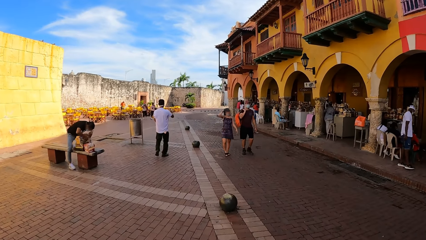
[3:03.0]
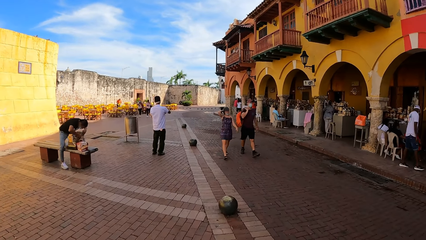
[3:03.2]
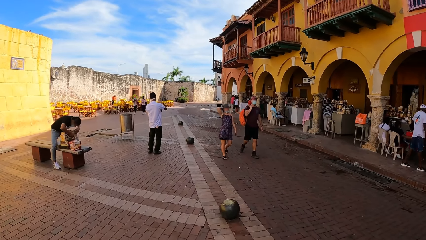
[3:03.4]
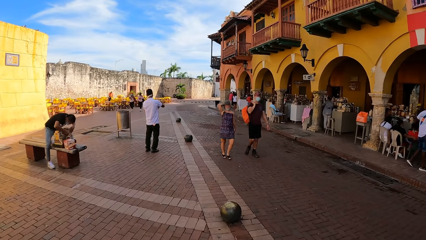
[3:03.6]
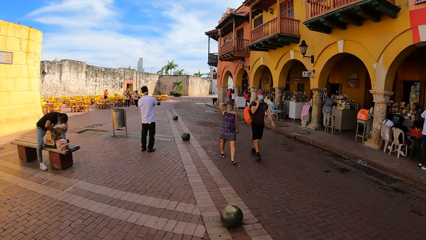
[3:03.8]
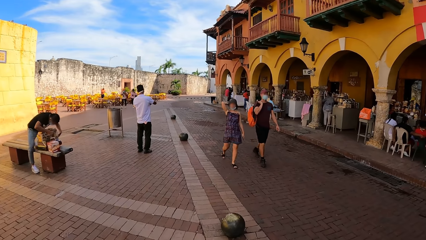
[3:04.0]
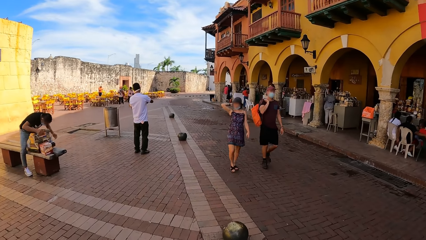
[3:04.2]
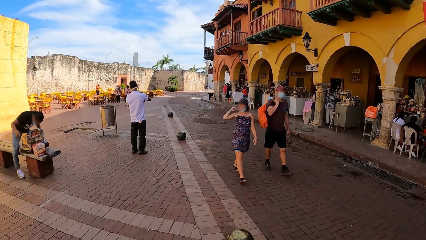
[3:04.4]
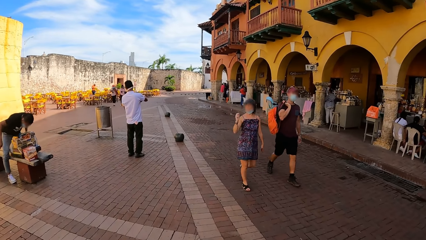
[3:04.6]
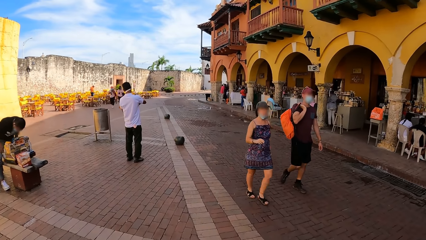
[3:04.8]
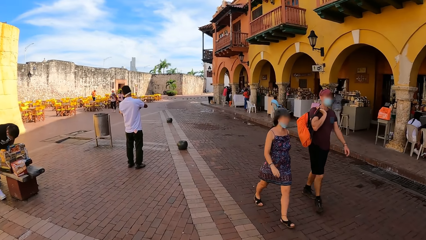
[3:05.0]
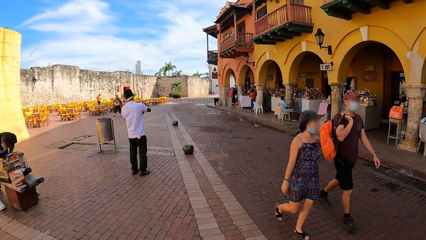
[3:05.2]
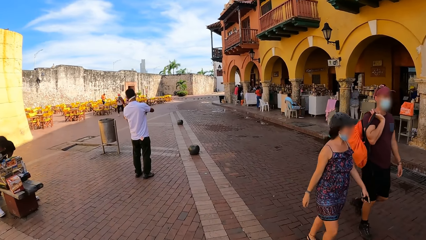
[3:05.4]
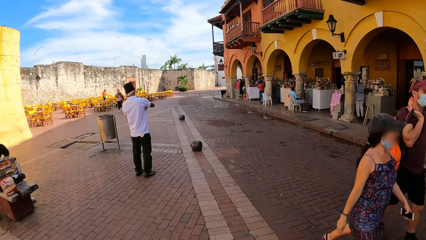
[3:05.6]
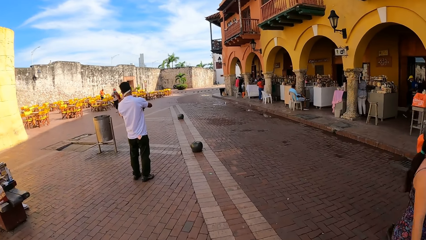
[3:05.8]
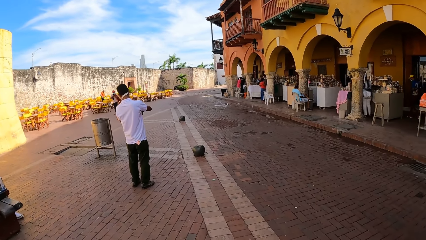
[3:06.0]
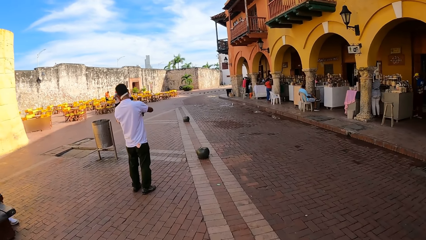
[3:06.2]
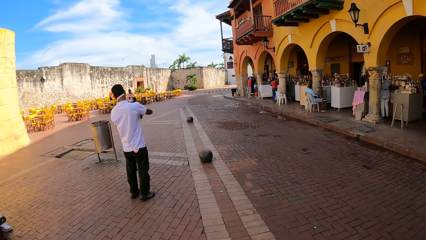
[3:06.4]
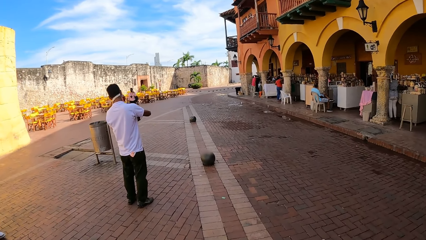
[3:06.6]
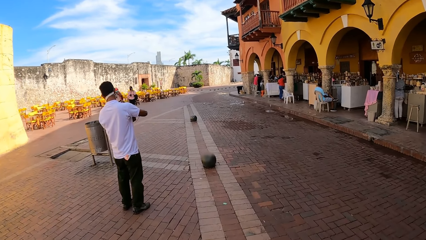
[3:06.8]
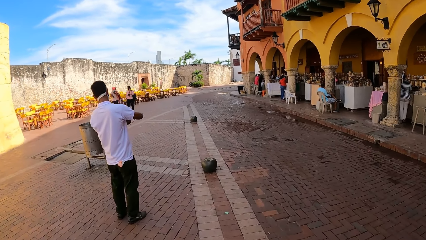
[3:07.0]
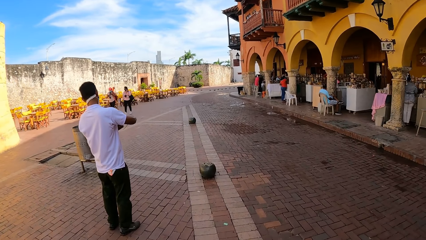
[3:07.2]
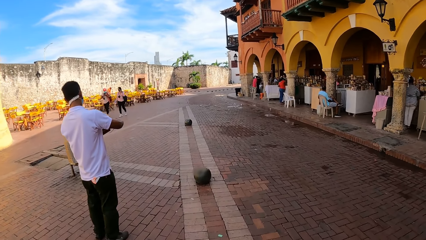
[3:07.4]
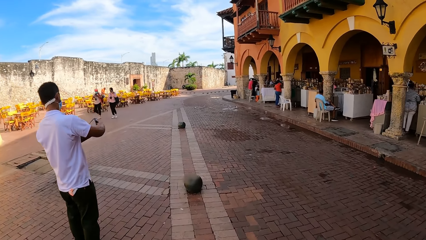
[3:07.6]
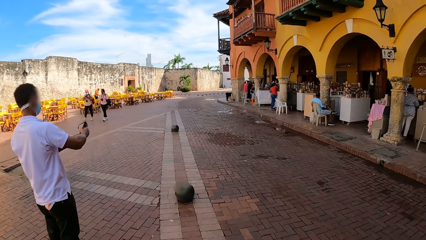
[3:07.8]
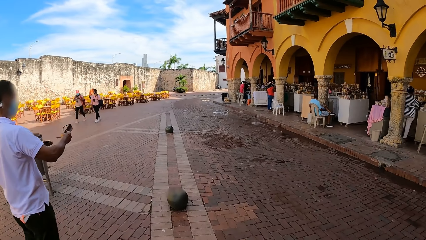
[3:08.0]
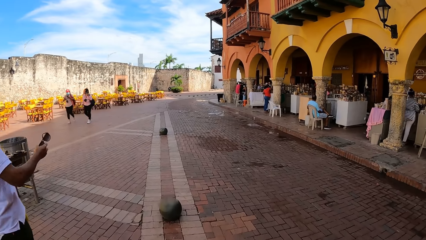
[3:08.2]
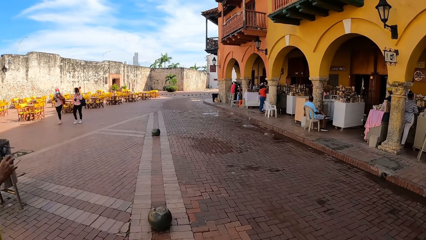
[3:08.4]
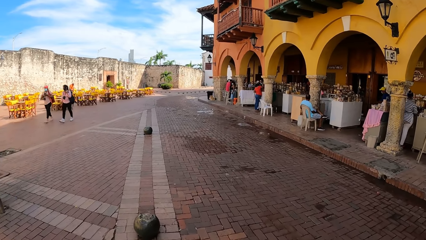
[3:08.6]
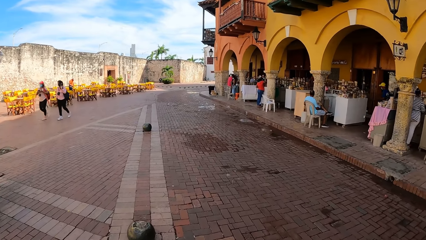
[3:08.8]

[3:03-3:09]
A woman touches the back of her head with her right hand. A man walks alongside the woman. The woman walks past the camera wearer.

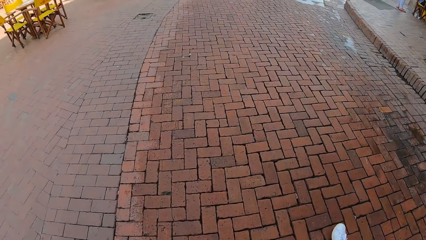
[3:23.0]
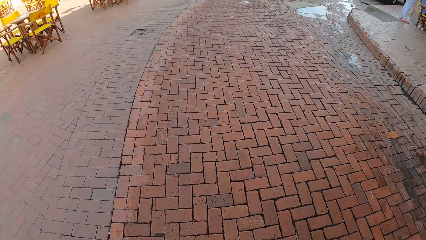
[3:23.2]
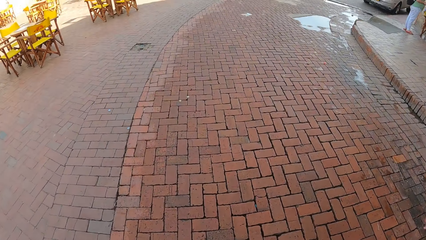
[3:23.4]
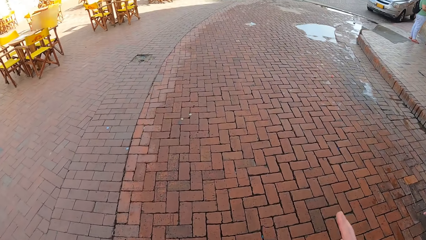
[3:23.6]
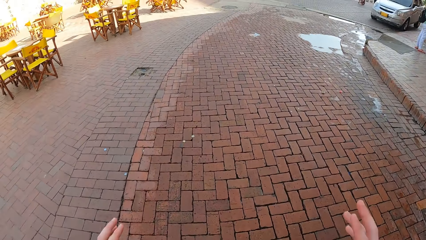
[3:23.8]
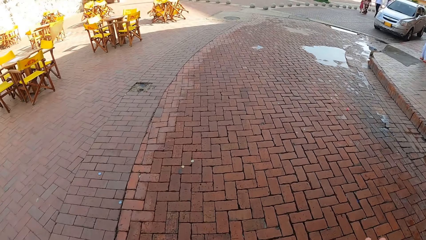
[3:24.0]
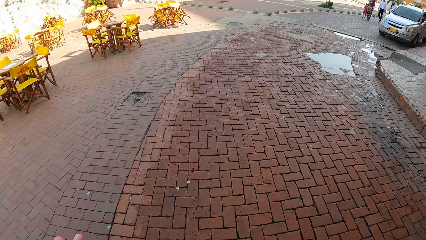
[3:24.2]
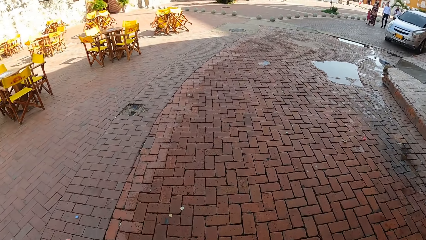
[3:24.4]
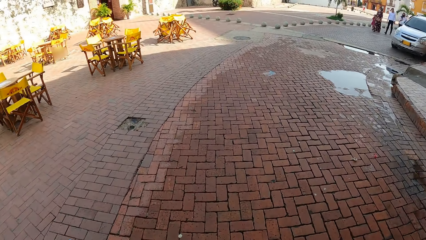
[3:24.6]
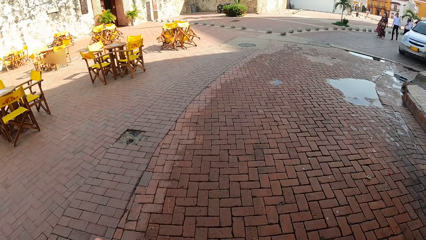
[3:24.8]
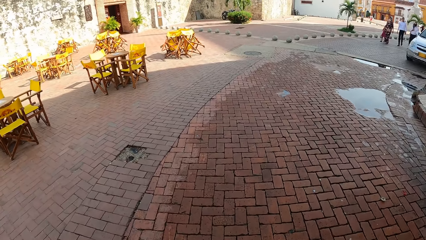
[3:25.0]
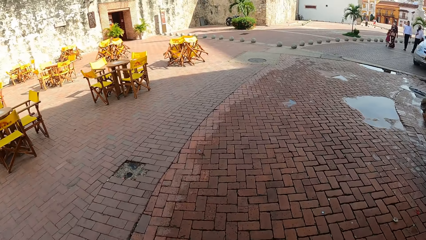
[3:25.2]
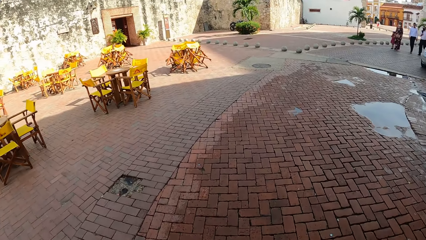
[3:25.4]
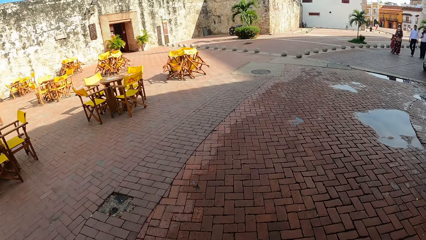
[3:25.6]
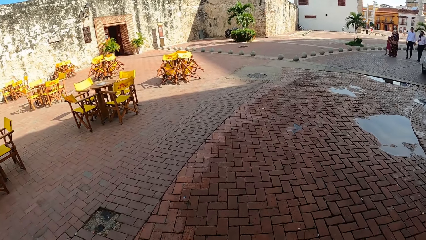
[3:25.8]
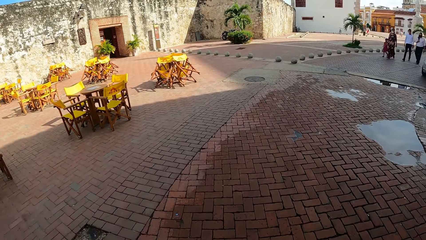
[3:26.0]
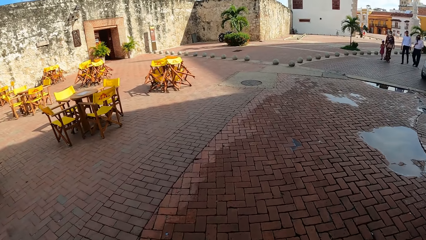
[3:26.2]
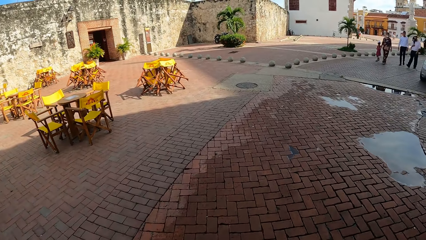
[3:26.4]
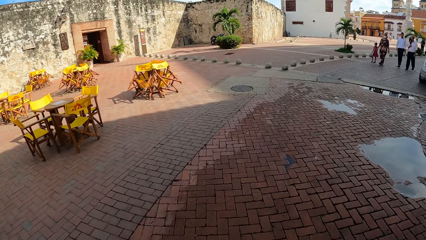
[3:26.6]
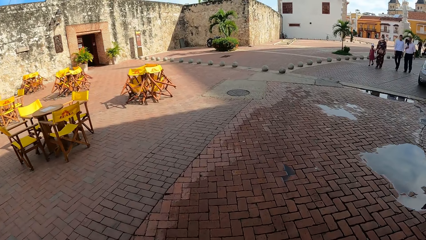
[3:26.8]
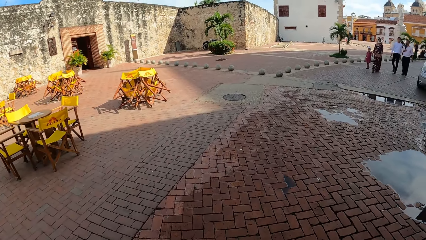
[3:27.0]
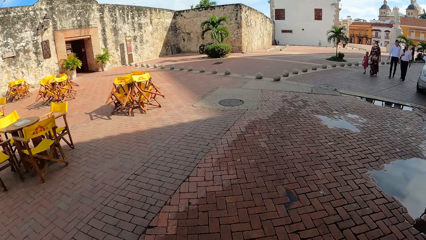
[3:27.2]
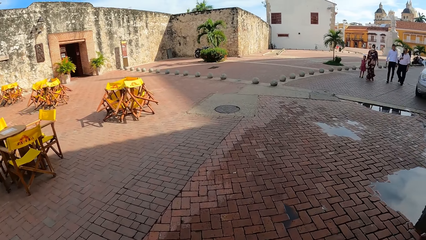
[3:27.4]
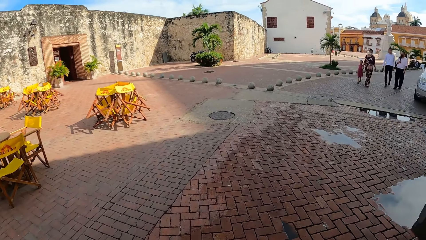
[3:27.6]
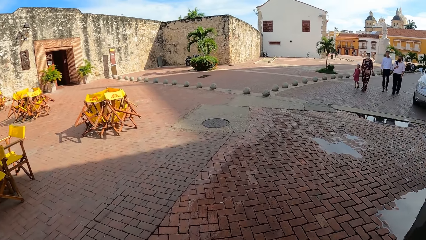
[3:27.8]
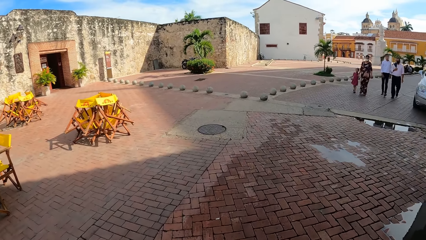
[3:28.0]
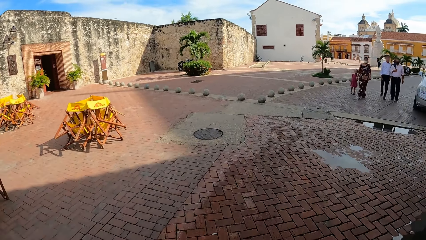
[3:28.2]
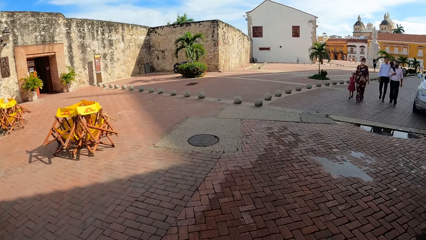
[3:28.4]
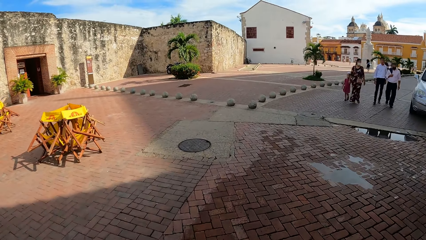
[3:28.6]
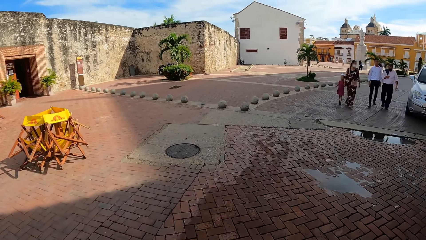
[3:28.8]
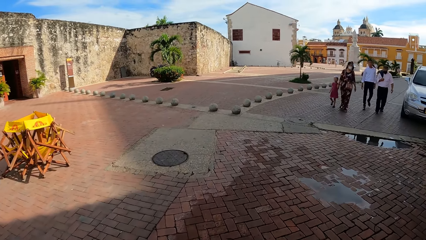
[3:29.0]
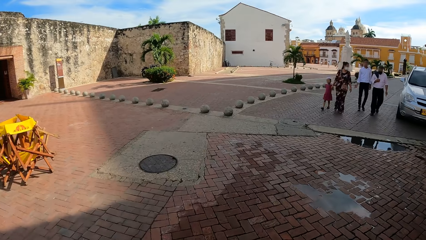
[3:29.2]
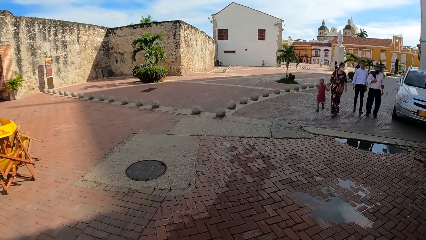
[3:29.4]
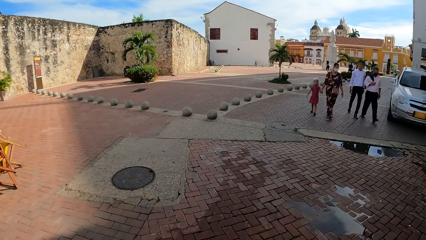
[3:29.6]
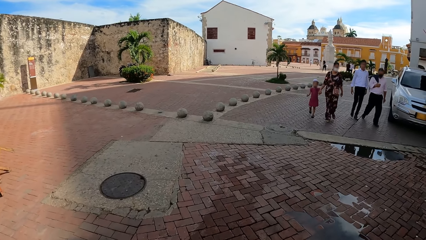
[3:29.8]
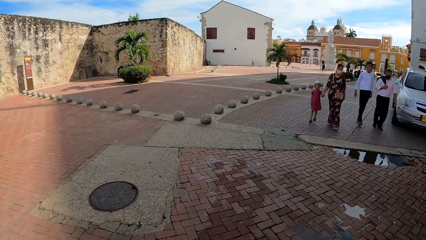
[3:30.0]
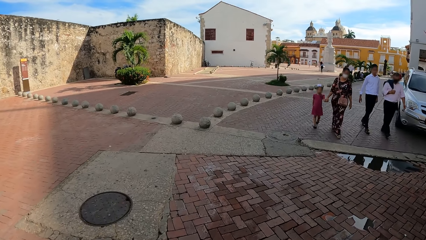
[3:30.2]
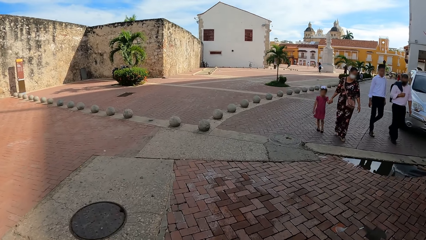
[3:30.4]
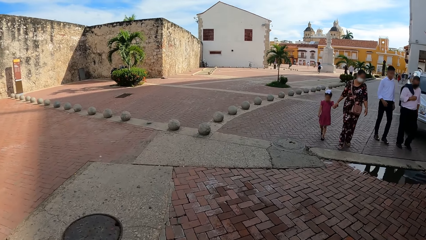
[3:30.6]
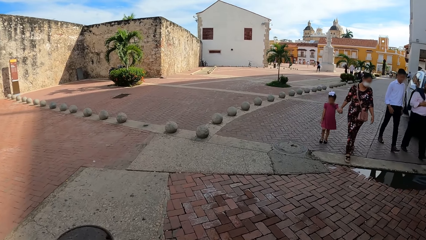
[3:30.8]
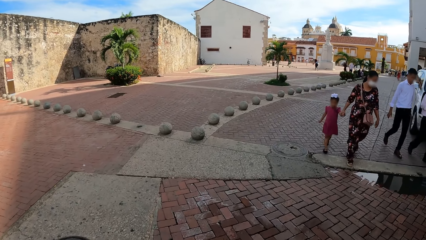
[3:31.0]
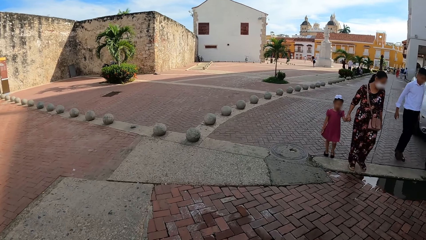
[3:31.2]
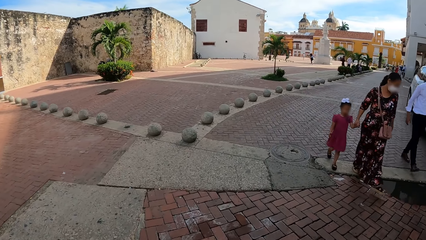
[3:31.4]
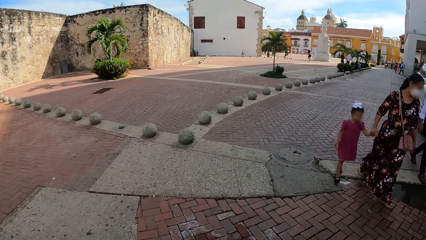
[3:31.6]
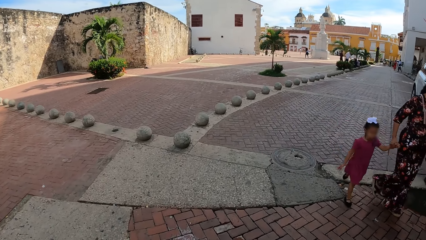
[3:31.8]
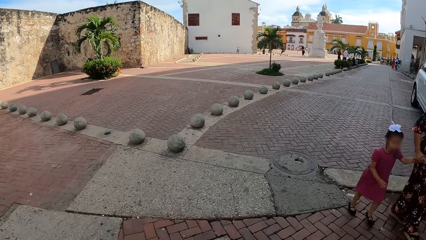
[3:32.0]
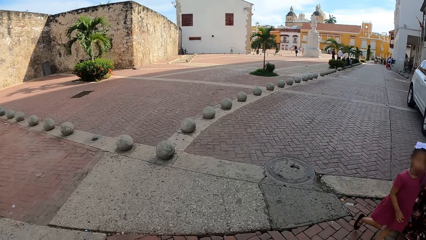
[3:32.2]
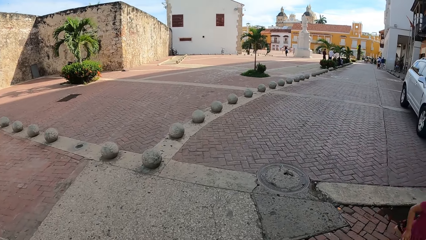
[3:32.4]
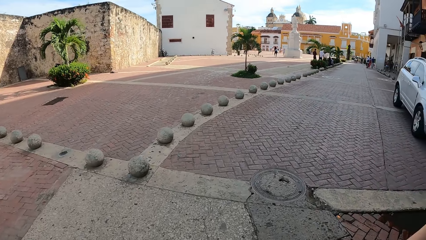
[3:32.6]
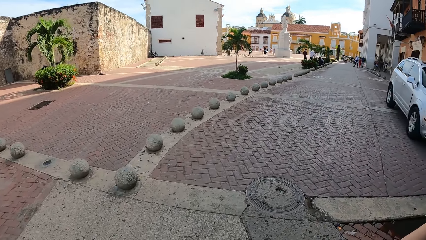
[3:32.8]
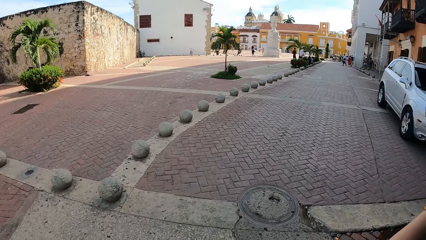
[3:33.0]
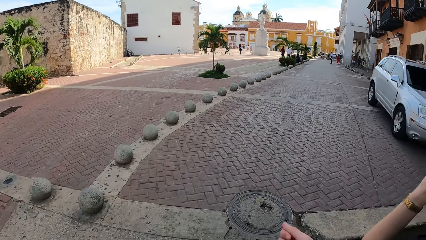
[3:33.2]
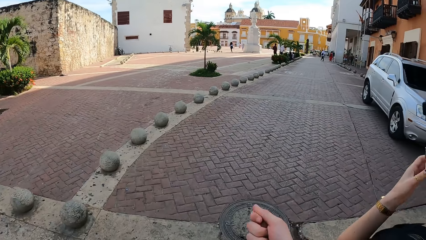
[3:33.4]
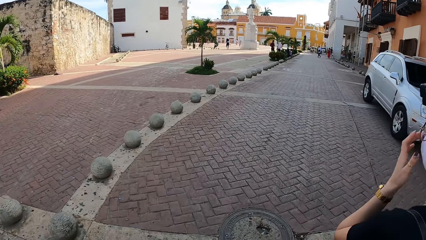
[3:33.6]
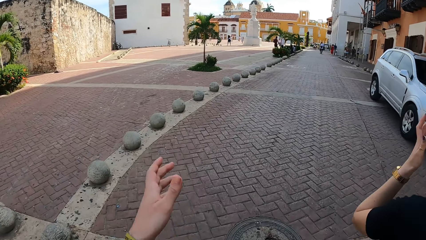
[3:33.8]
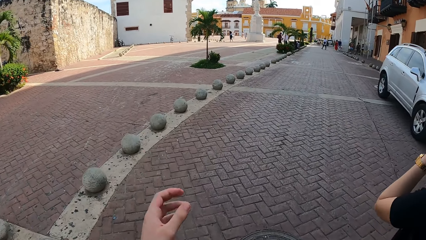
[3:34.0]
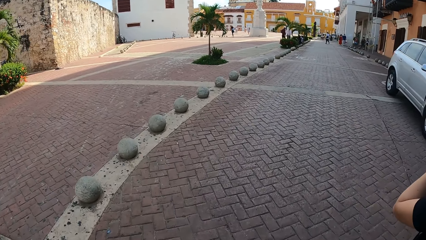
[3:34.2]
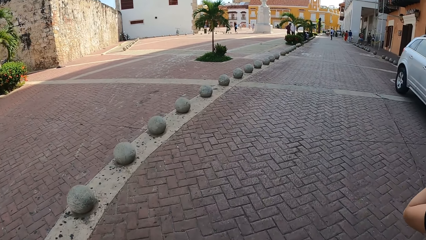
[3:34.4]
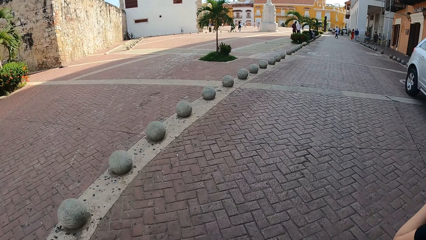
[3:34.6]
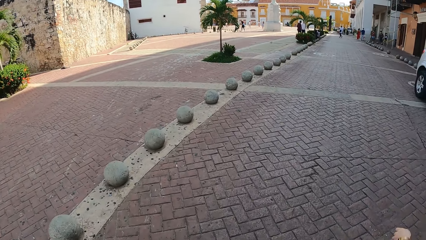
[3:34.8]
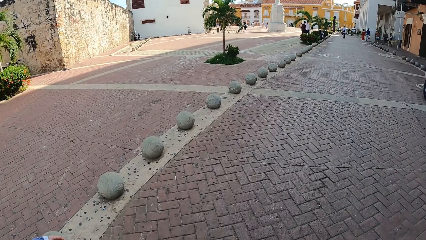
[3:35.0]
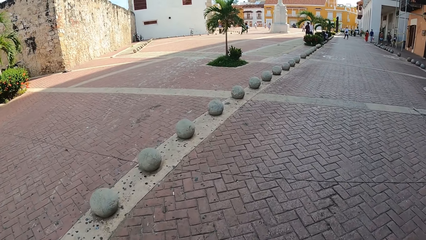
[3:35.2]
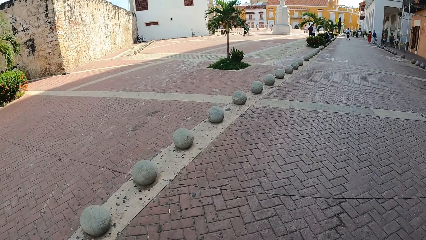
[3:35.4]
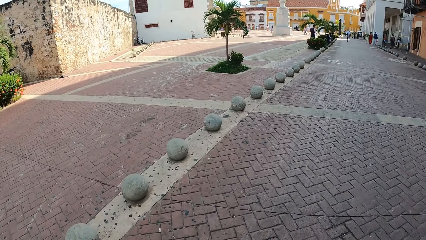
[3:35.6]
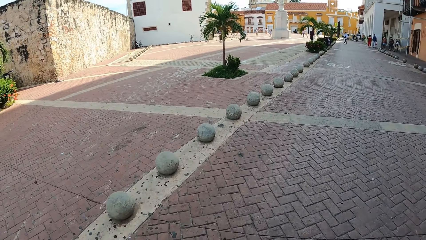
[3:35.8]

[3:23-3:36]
The camera wearer moves the hands. A girl walks past the camera wearer. A woman walks alongside the girl. A man walks past the camera wearer. Another man walks past the camera wearer. Another woman touches her nose with her left hand. The camera wearer moves the hands.
